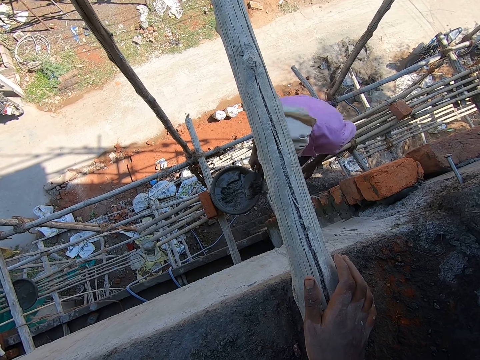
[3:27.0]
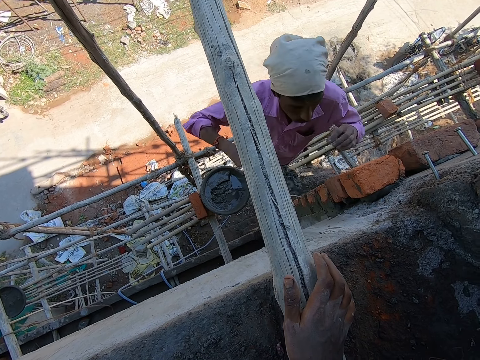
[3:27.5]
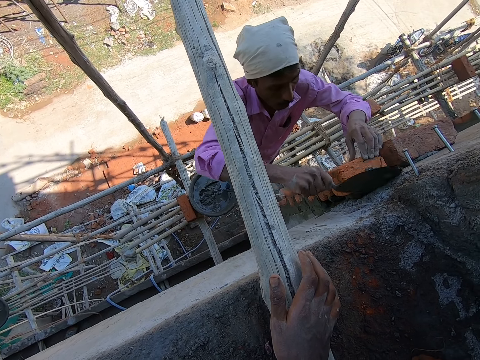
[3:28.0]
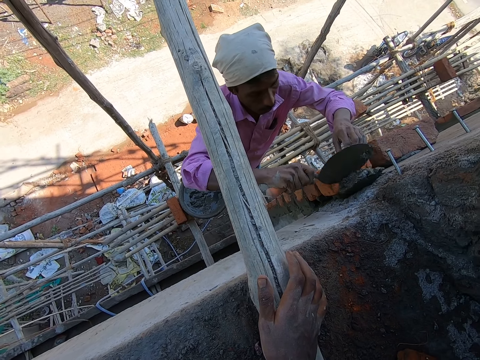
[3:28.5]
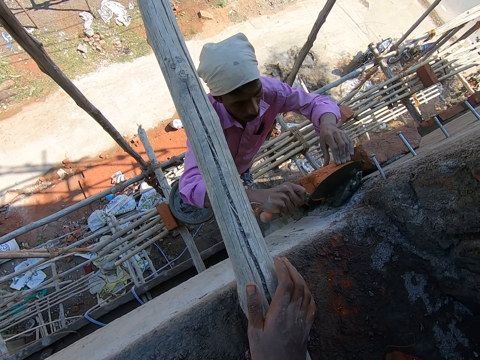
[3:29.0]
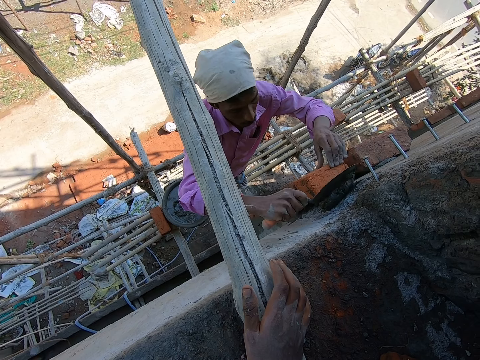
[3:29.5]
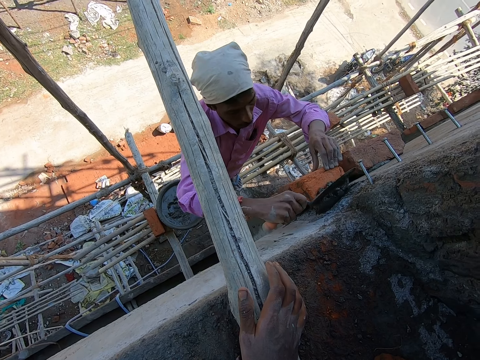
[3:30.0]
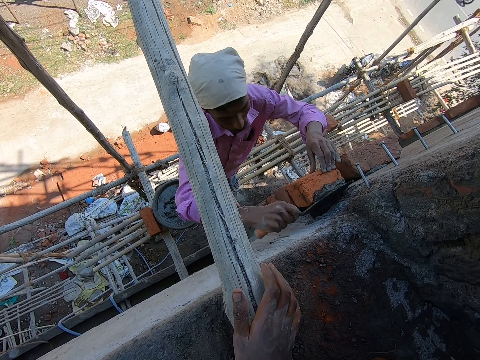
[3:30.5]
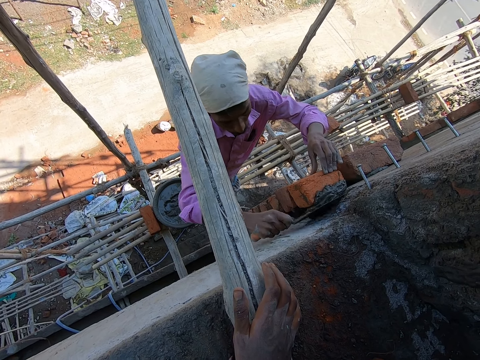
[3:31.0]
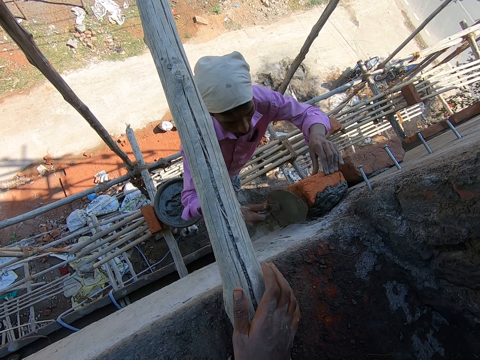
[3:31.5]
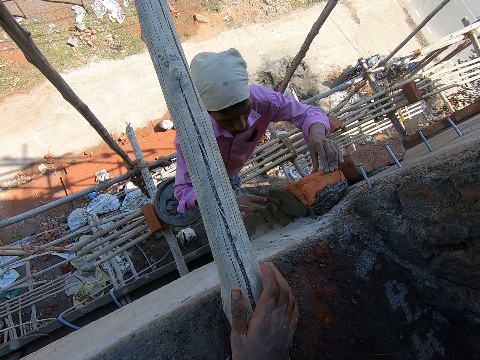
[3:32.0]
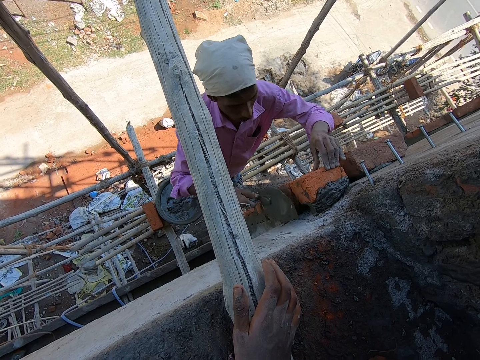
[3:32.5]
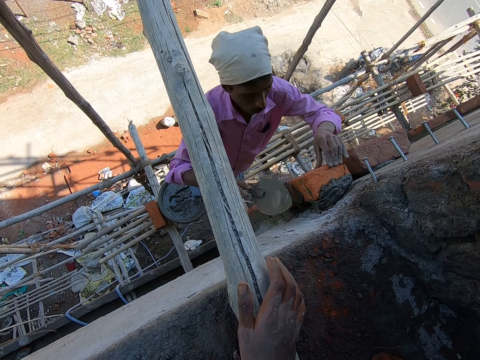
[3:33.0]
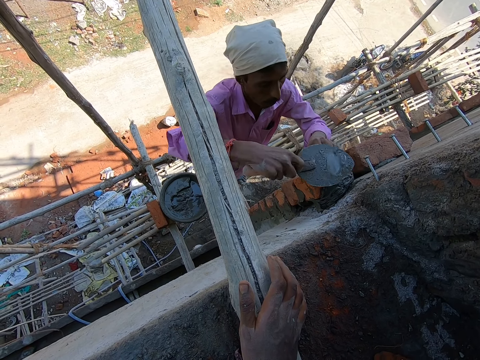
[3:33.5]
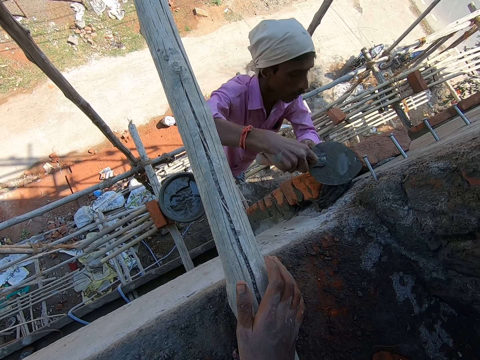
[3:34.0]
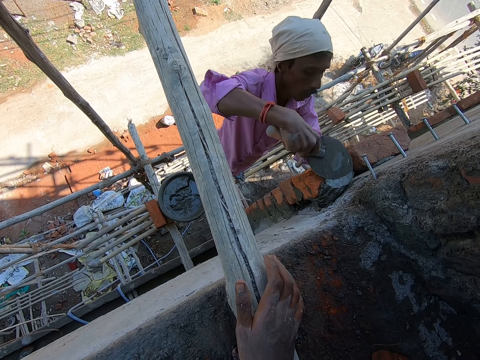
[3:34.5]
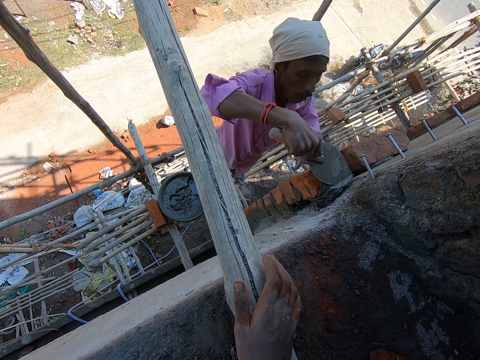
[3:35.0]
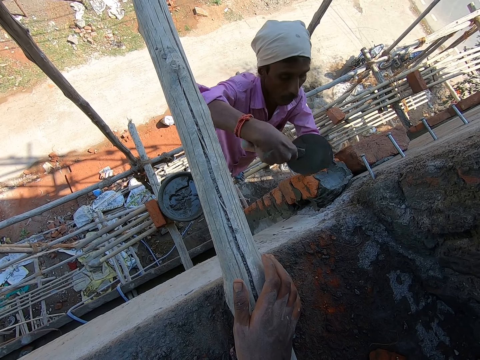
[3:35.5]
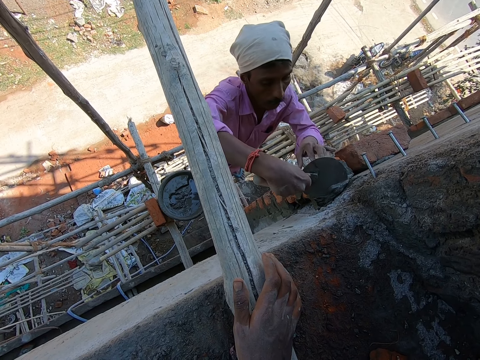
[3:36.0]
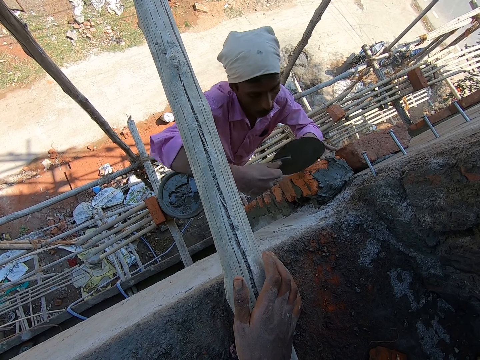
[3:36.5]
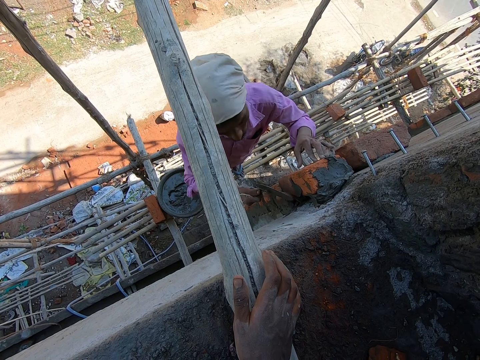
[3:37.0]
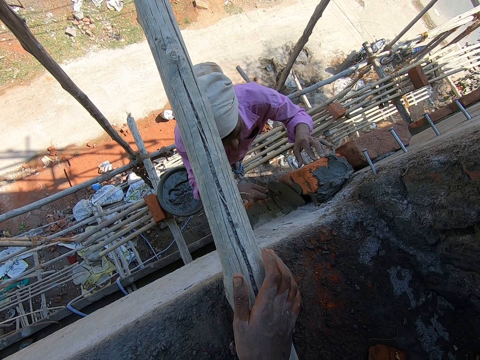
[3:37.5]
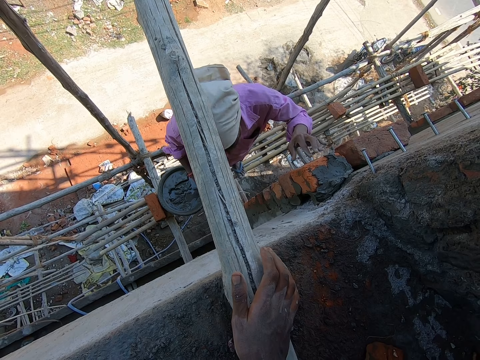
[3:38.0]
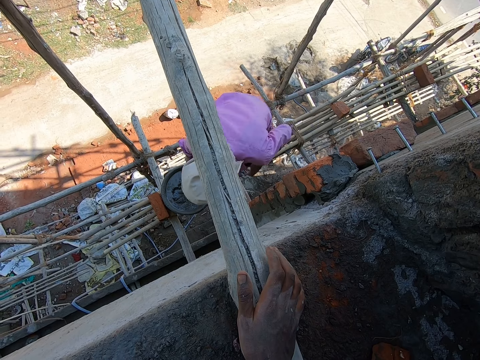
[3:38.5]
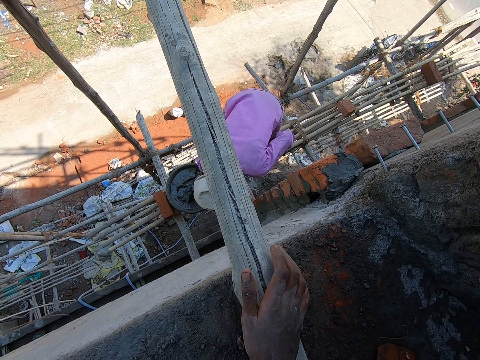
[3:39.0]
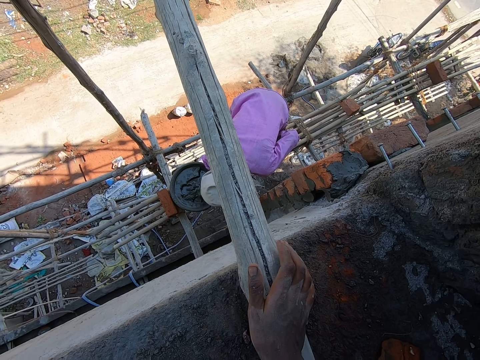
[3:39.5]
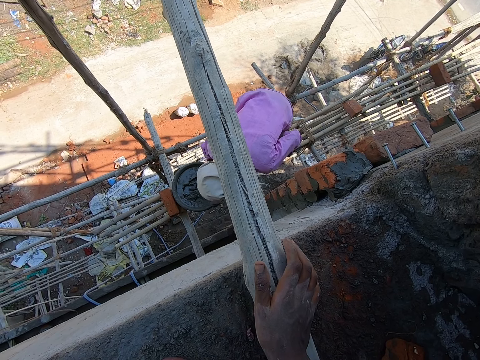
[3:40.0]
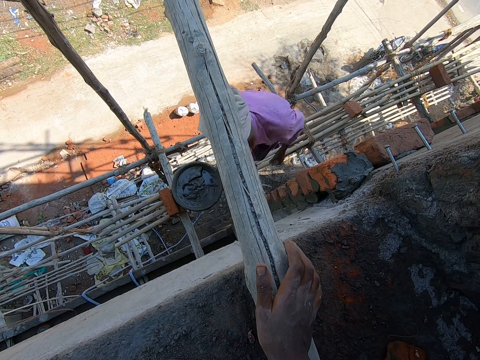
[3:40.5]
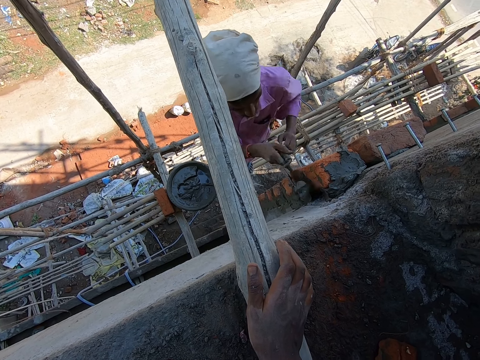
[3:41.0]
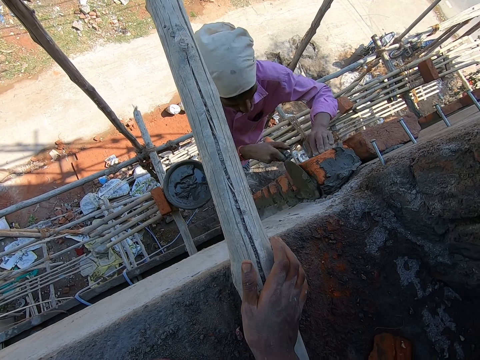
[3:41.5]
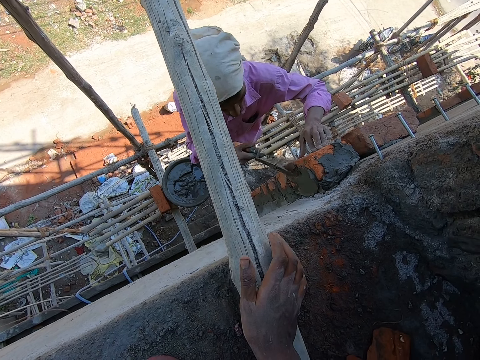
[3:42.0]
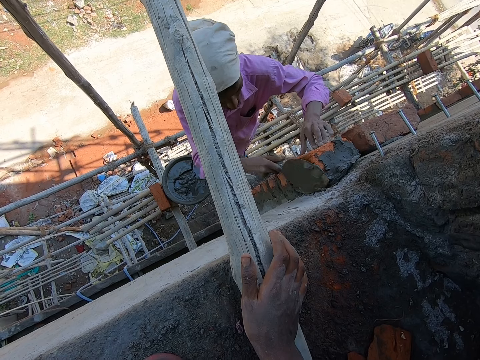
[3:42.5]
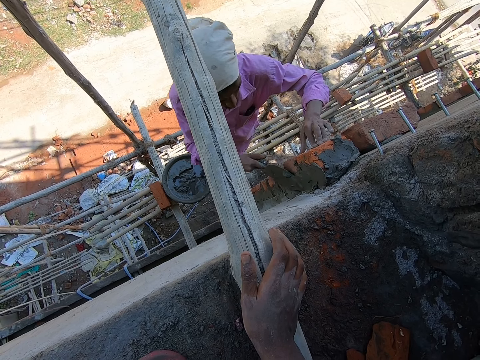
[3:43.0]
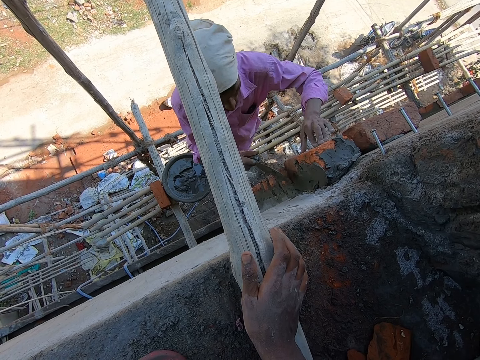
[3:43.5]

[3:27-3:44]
The man pours the cement on the brick with the hand trowel in his right hand. The man spreads the cement on the brick with the hand trowel in his right hand. The man puts the cement on the wall. The man plasters the bricks with the hand trowel in his right hand. The man spreads the cement on the brick with the hand trowel in his right hand. The man plasters the bricks with the hand trowel in his right hand. The man takes some cement from a head pan with the hand trowel in his right hand. The man plasters the bricks with the hand trowel in his right hand.

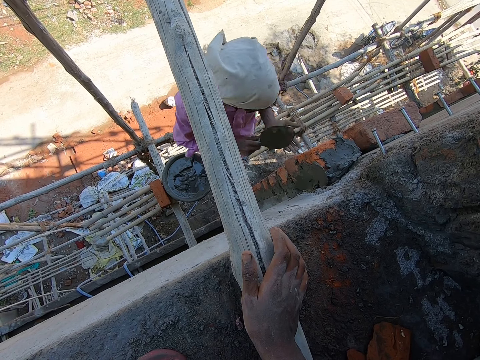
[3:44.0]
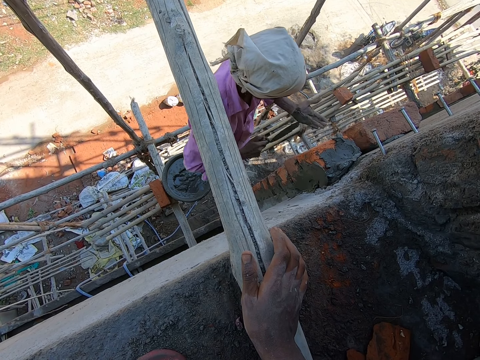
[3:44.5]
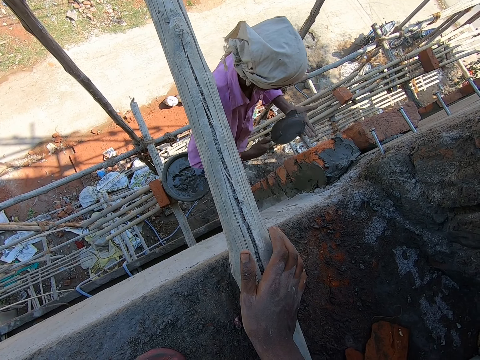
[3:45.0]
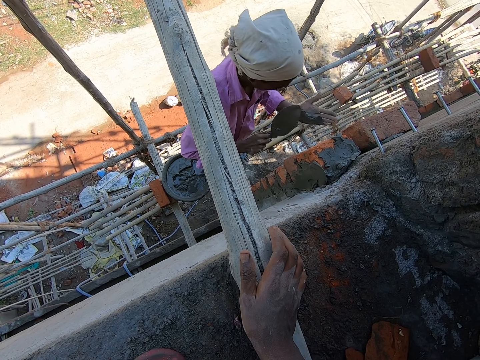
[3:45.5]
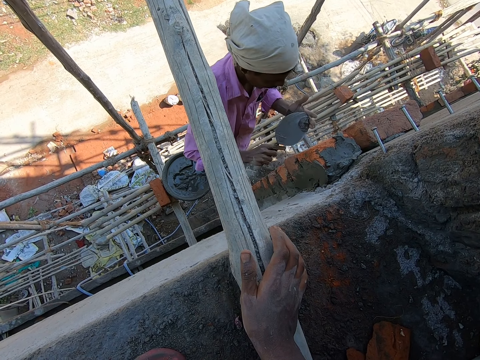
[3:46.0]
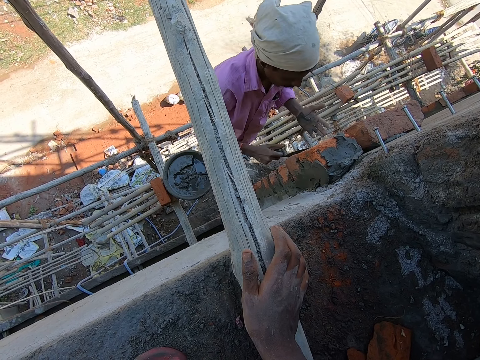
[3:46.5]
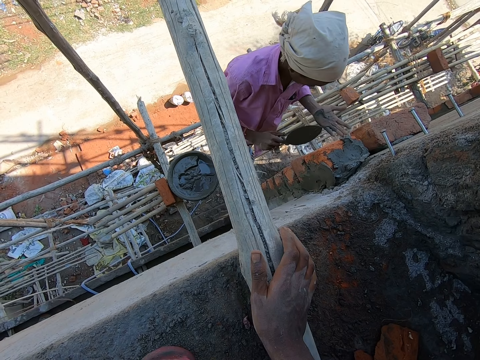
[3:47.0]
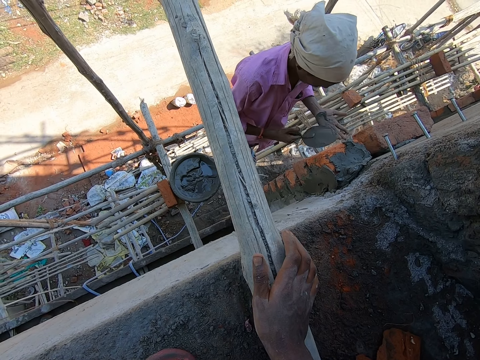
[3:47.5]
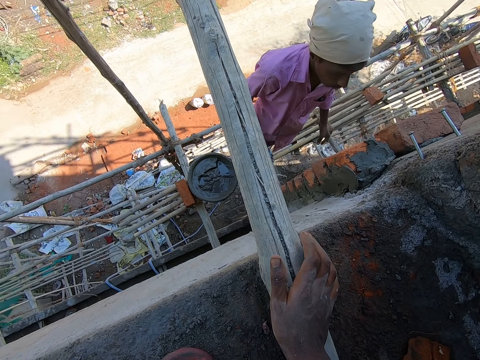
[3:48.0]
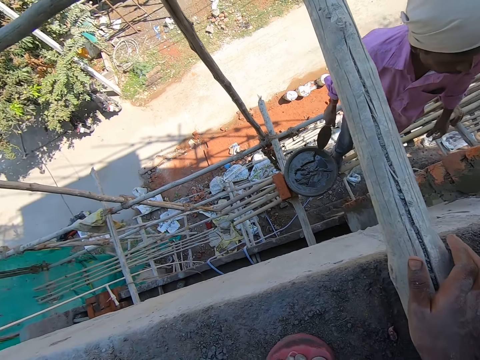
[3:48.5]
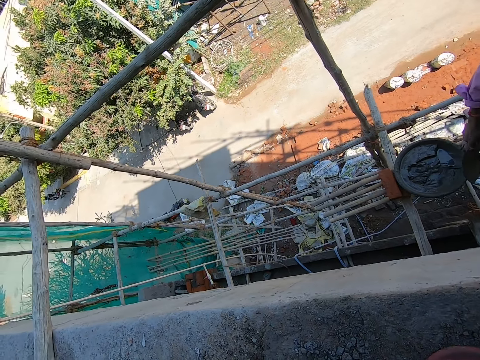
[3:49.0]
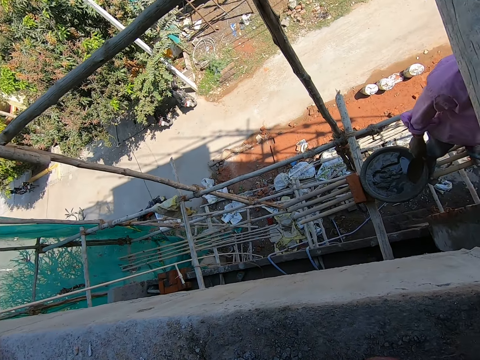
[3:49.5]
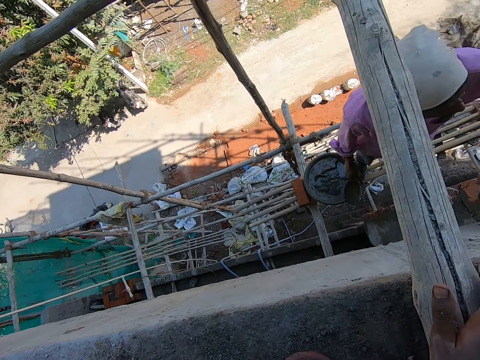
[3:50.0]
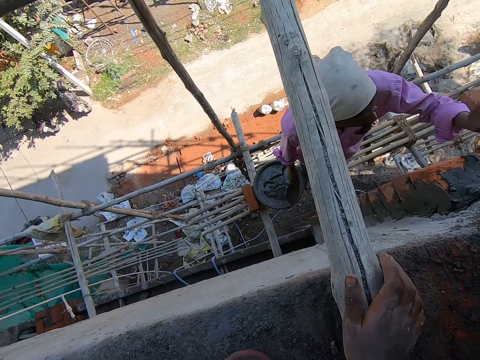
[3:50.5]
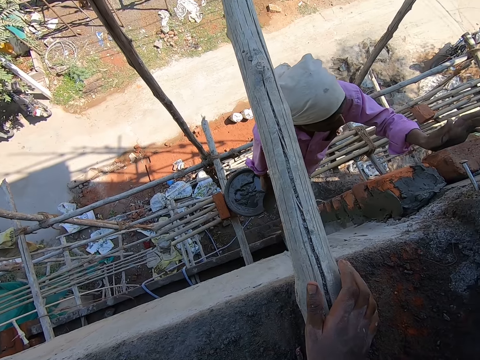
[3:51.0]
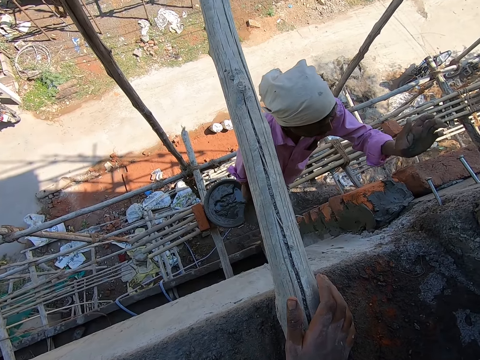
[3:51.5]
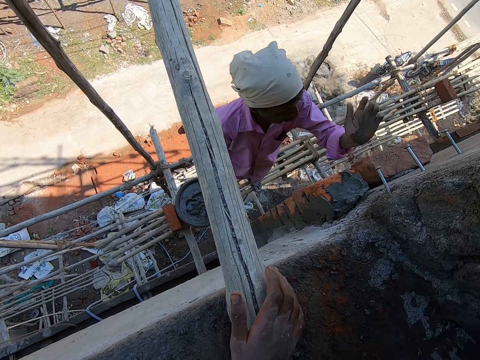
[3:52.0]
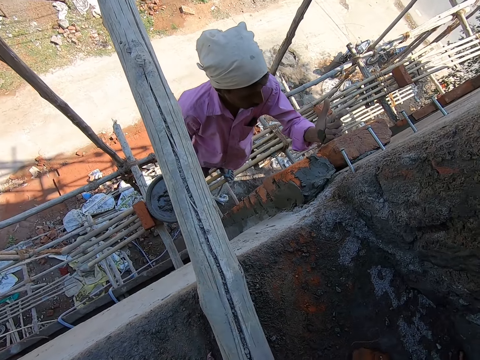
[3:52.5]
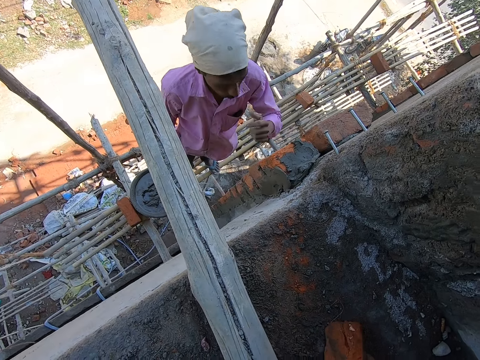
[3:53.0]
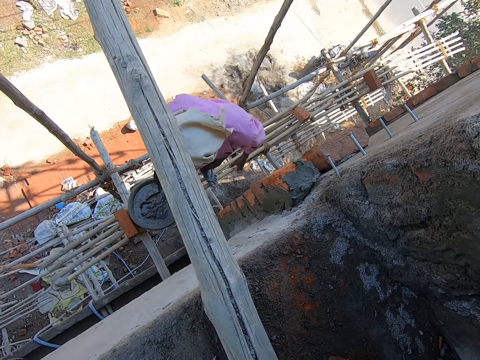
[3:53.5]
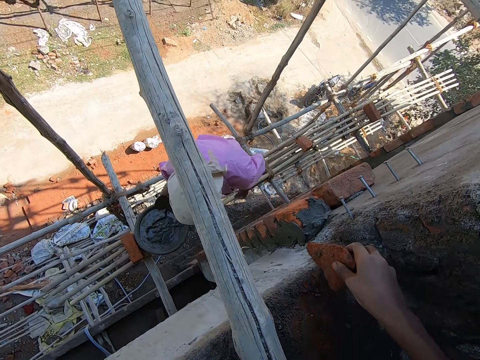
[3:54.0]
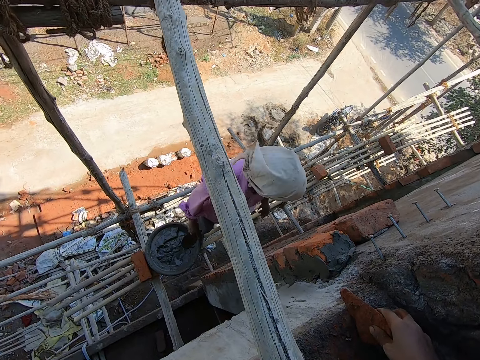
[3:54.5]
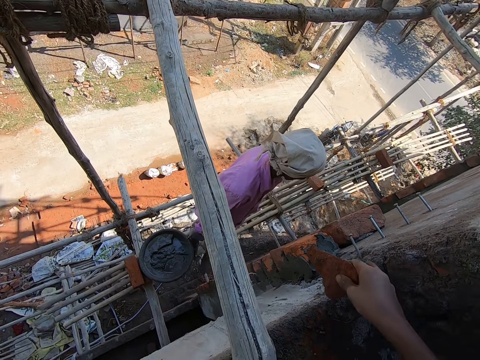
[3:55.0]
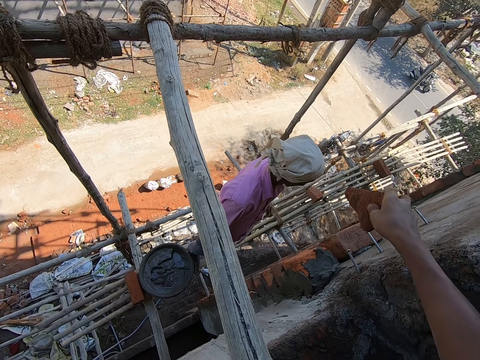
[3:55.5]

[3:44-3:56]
The man rubs the hand trowel on his left hand. The man takes the cement in his left hand with the hand trowel in his right hand. The man plasters the bricks with the hand trowel in his right hand. The man hits the brick with his left hand. The camera wearer picks up a brick from the floor with his right hand.
